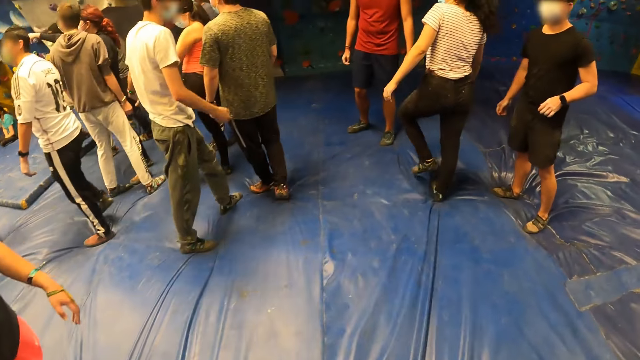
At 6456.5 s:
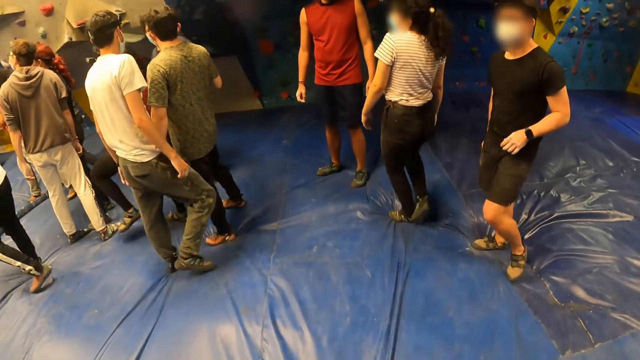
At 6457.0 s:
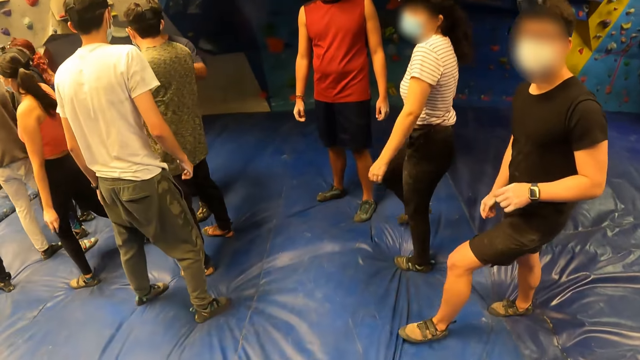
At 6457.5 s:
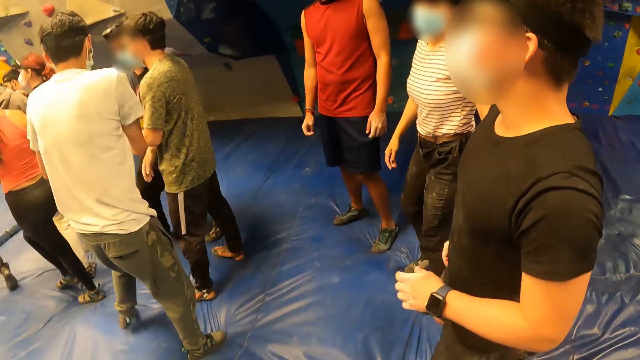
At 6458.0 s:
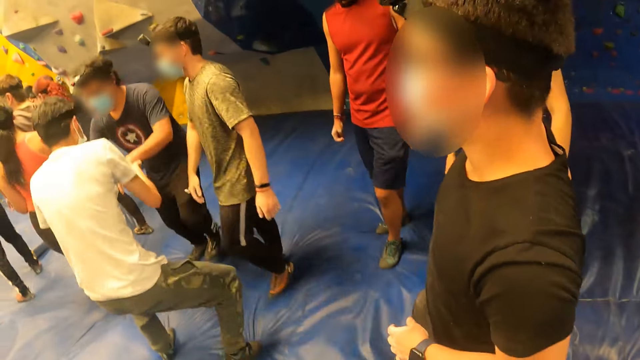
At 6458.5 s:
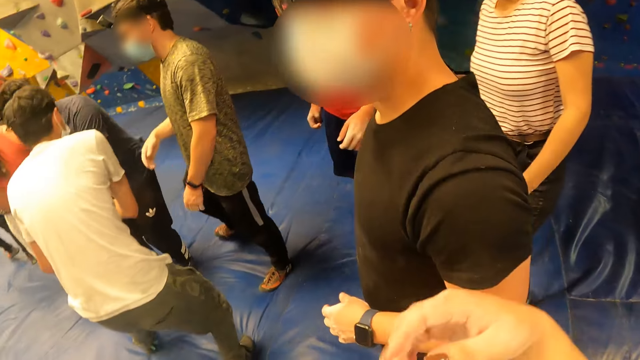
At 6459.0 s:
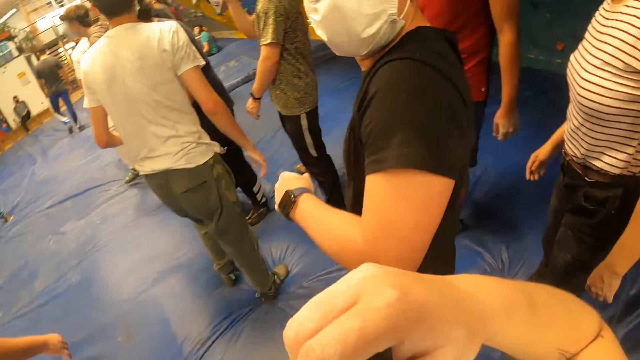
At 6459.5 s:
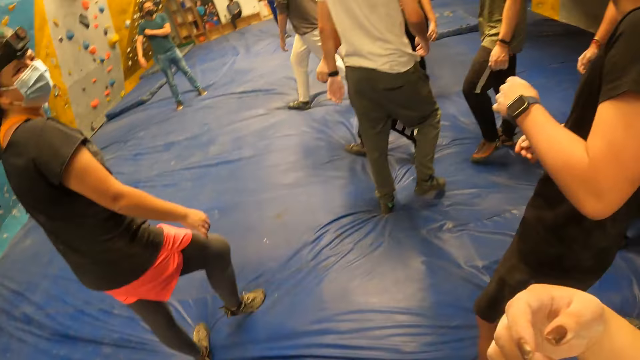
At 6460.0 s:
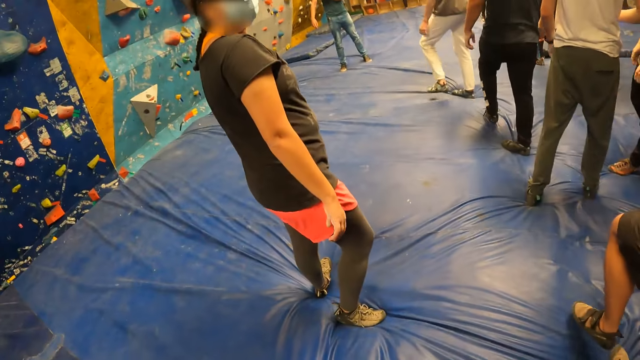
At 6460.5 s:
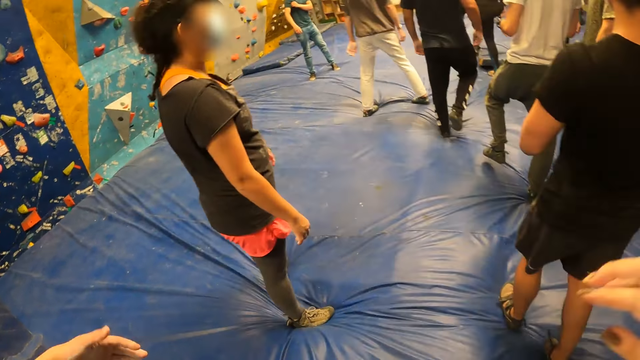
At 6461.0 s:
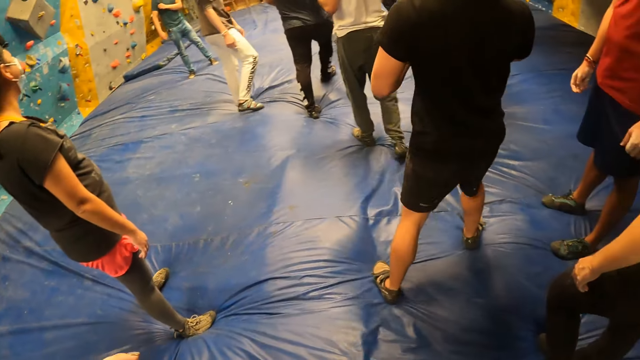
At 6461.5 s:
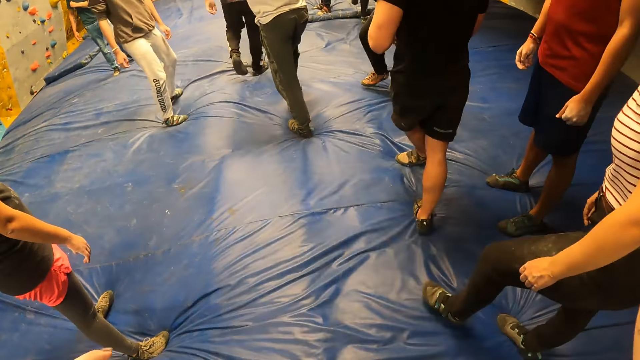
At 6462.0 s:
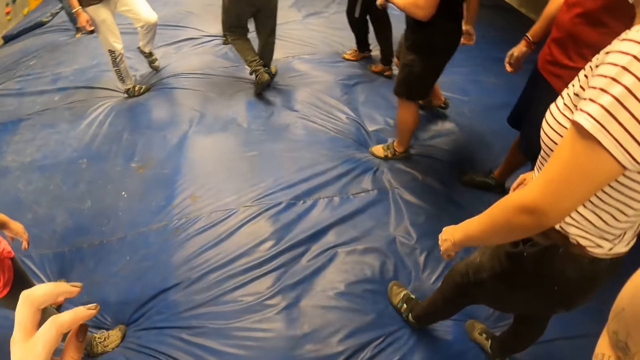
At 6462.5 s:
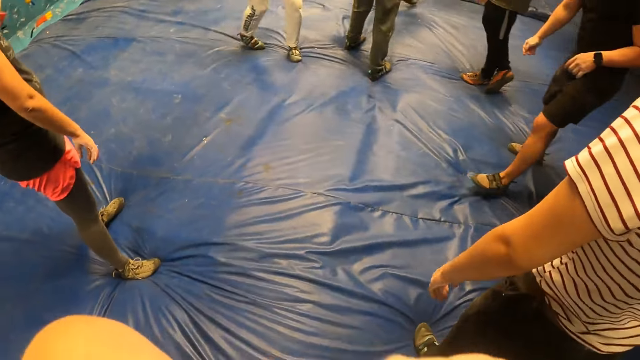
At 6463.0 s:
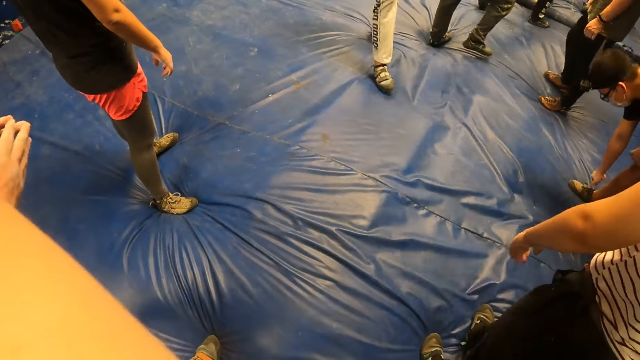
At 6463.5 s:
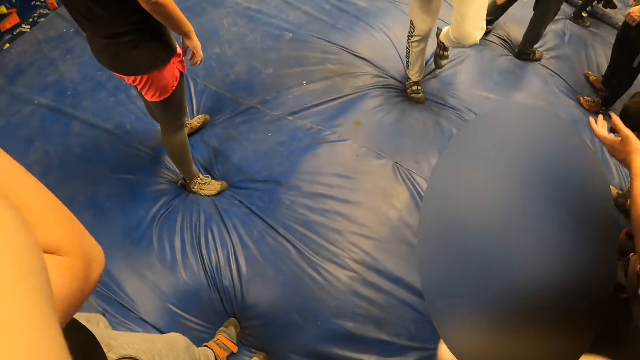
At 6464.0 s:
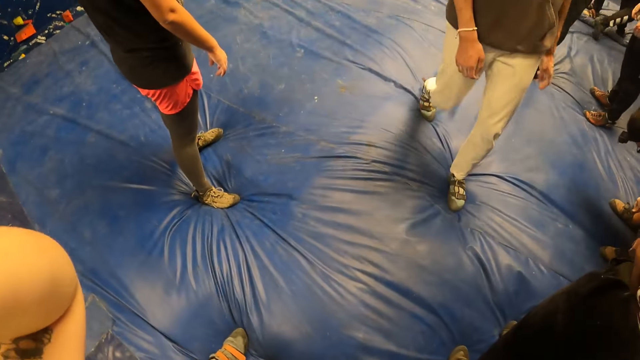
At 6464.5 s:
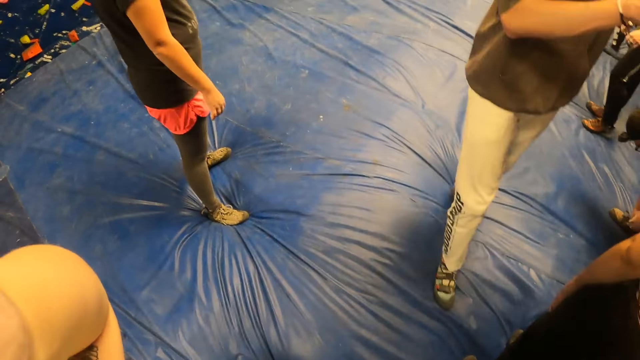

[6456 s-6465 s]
The camera wearer does something with a hand. They stretch a hand and do something with the hands.

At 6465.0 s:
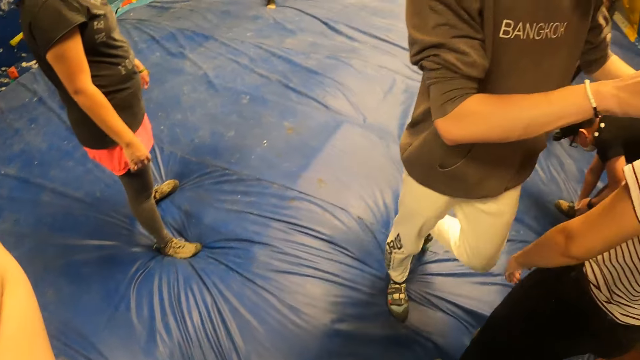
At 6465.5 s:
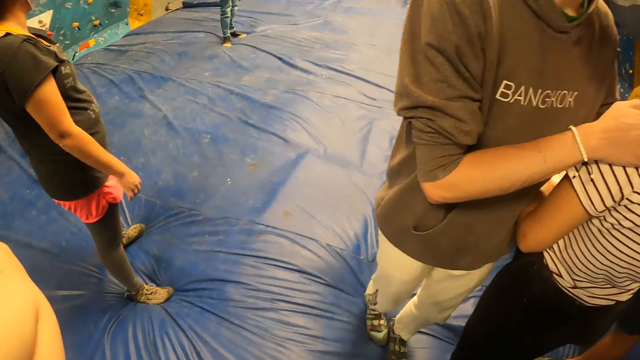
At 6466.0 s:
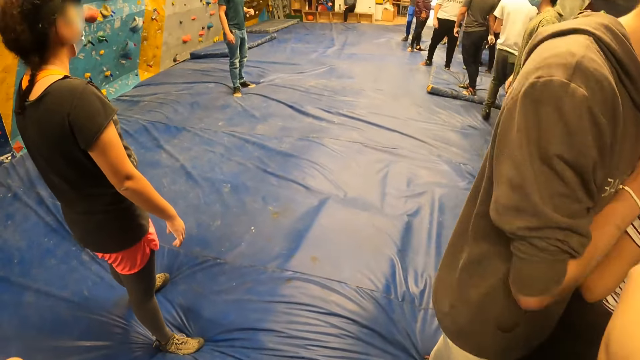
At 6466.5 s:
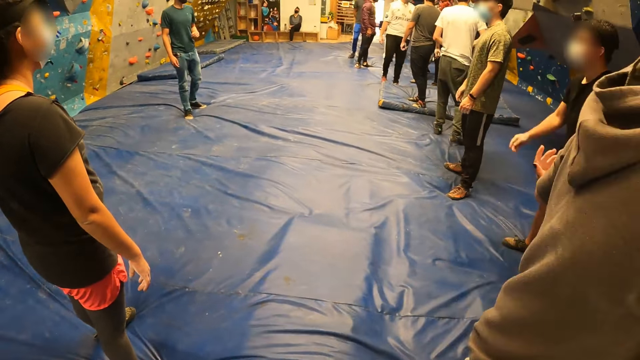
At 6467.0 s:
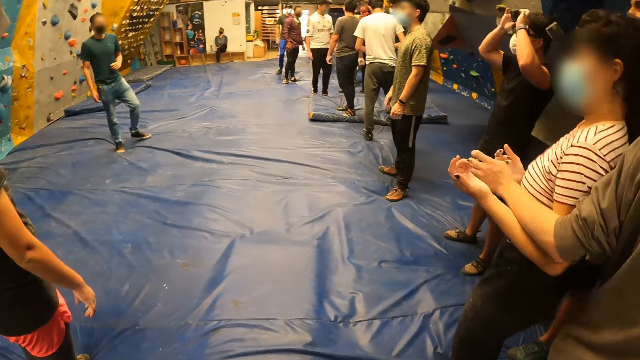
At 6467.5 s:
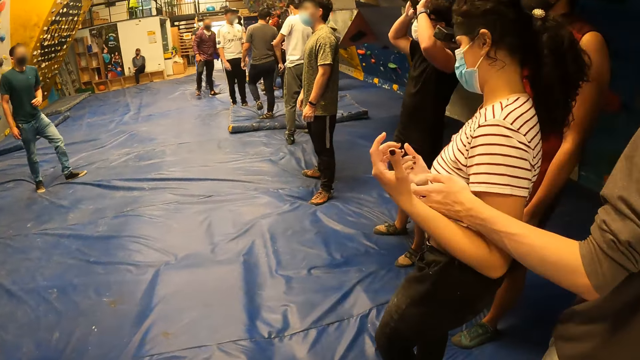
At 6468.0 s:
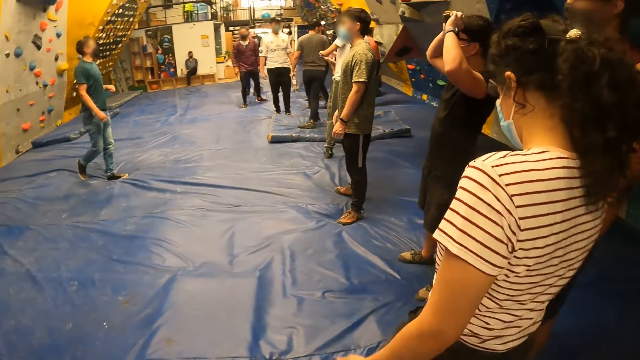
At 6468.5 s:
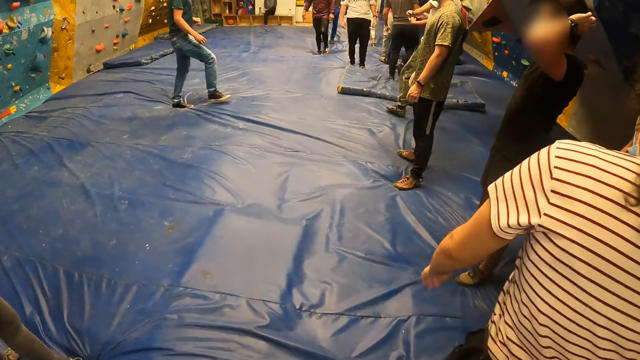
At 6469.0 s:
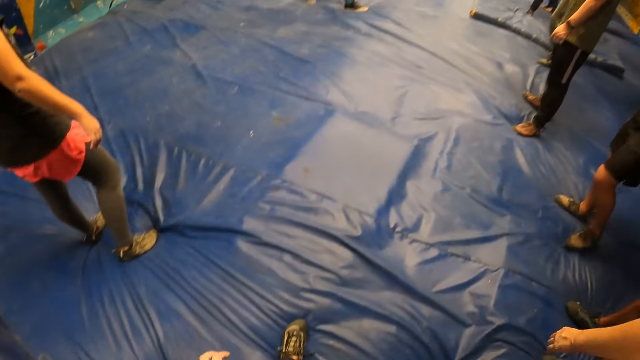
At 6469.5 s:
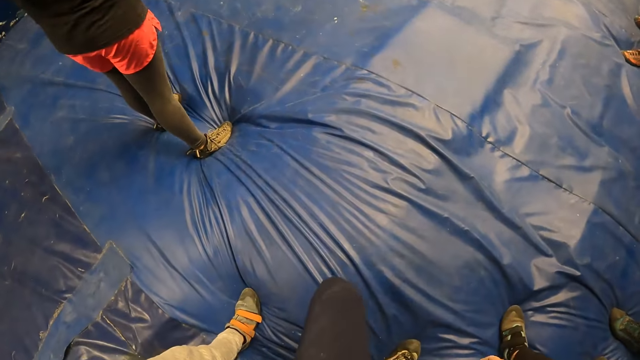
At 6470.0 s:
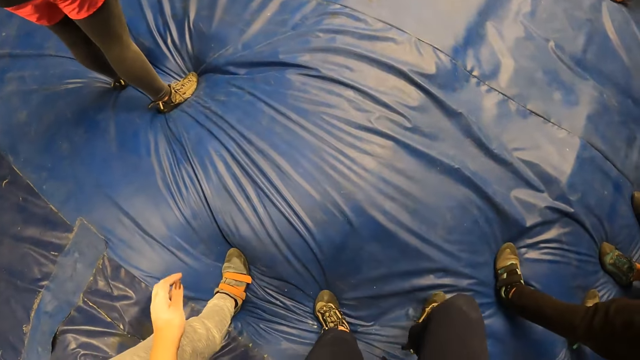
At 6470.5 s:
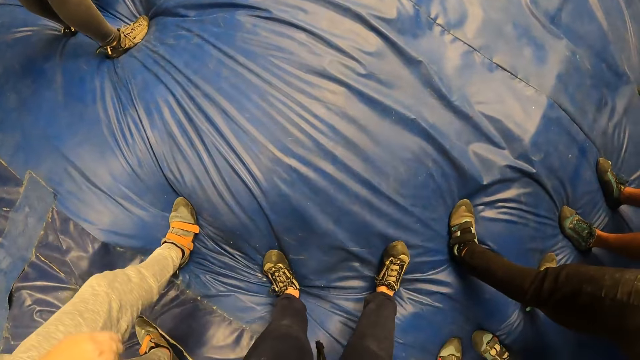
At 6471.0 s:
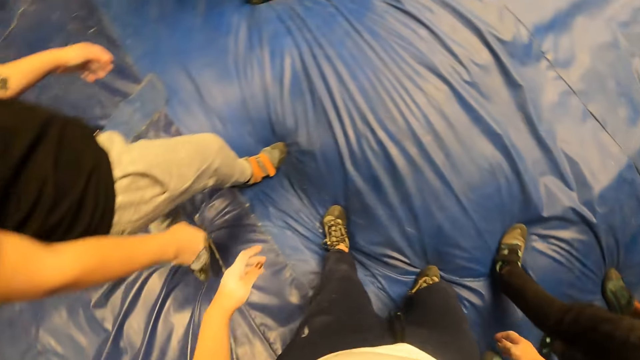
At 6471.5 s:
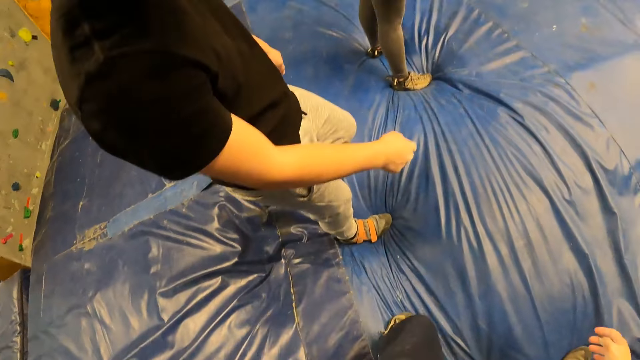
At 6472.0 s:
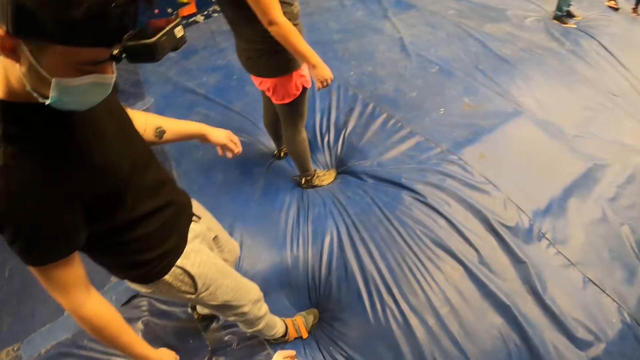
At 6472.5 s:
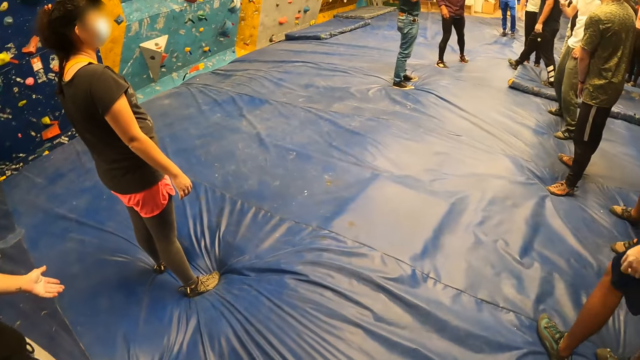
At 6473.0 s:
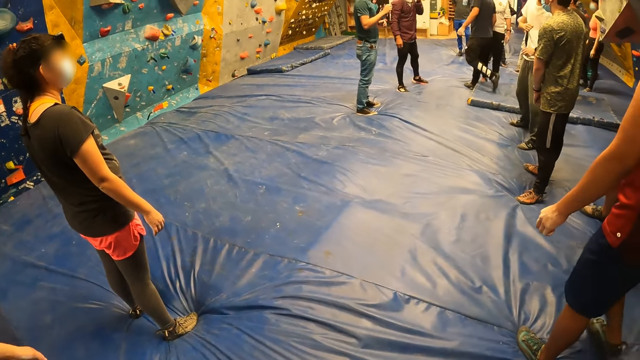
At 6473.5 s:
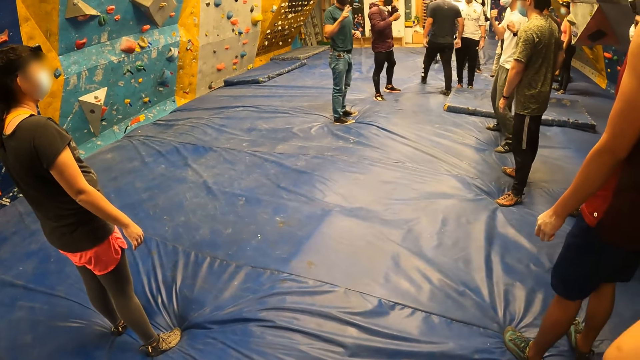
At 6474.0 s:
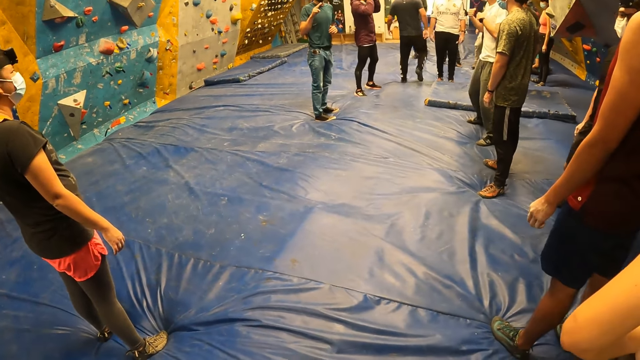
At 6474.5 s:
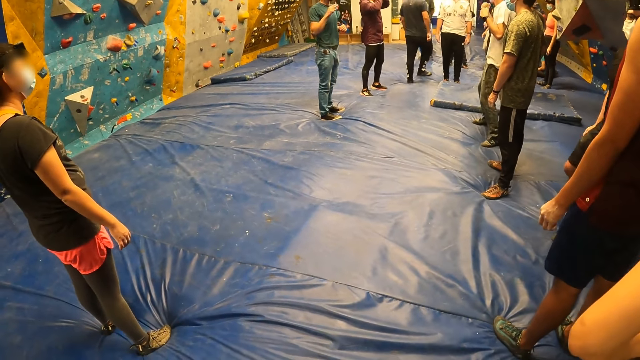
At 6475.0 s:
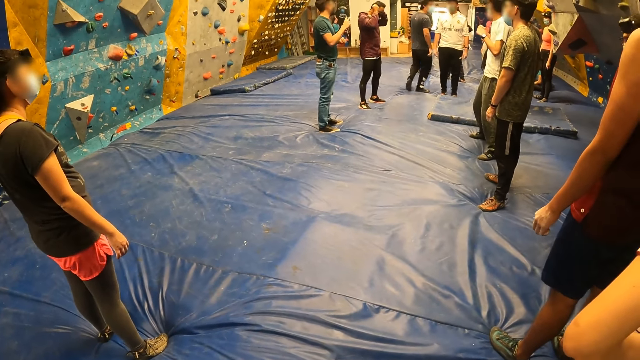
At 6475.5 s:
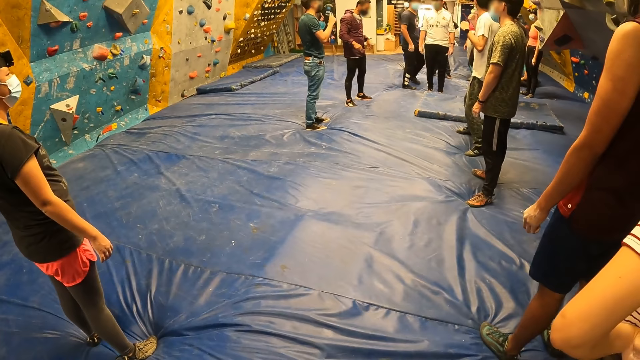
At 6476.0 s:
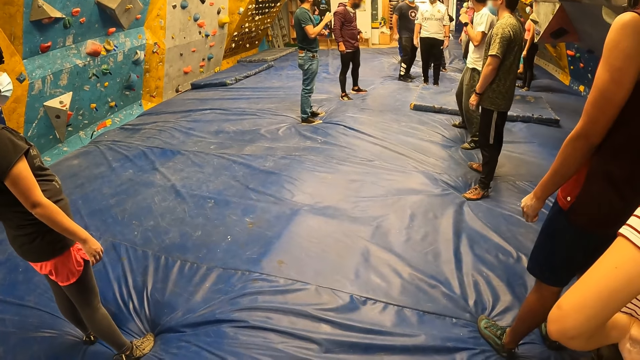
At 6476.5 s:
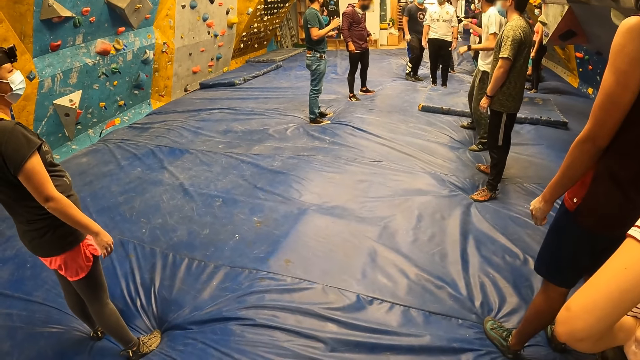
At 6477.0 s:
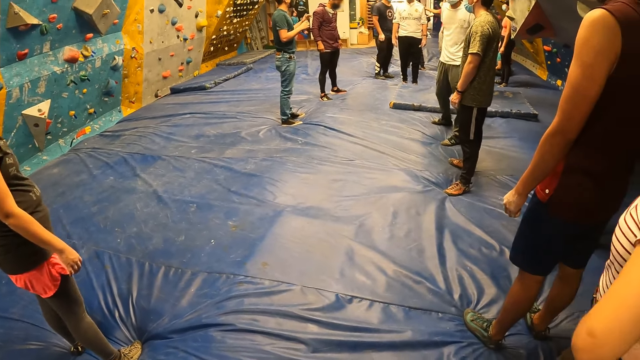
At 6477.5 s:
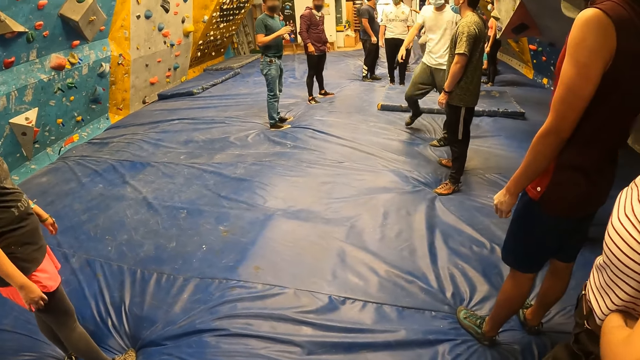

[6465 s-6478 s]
The camera wearer looks around the climbing area. A man addresses the group of people including the camera wearer. The camera wearer walks on the blue surface. The male walks on the blue surface and stretches a hand. The camera wearer converses with a female.
